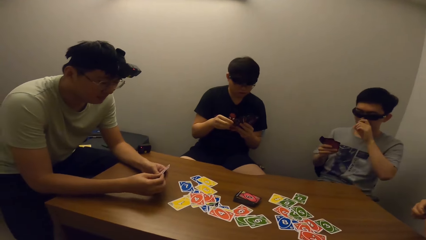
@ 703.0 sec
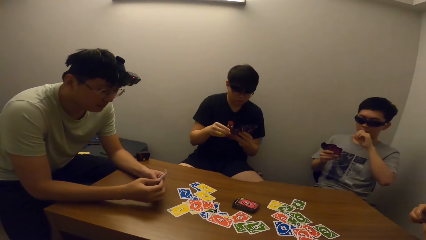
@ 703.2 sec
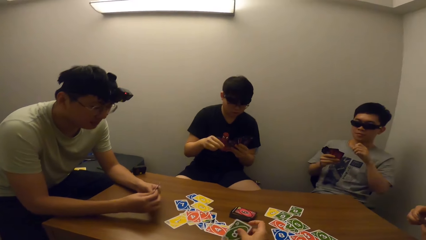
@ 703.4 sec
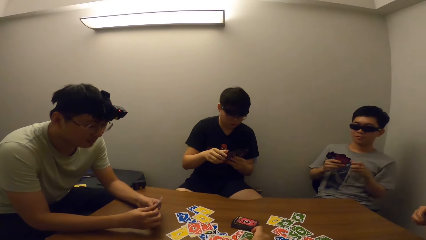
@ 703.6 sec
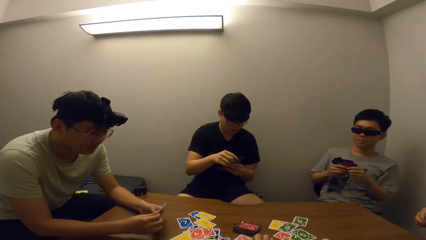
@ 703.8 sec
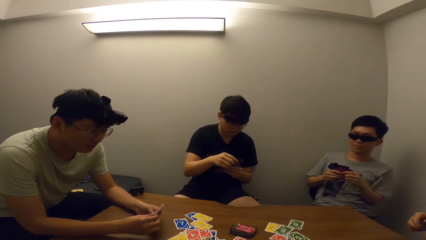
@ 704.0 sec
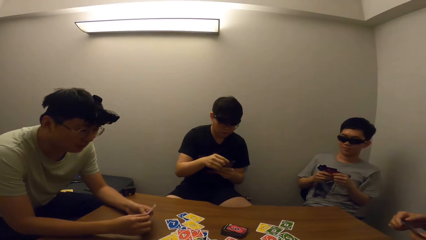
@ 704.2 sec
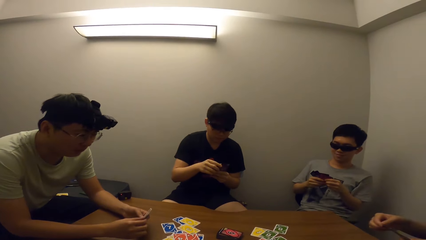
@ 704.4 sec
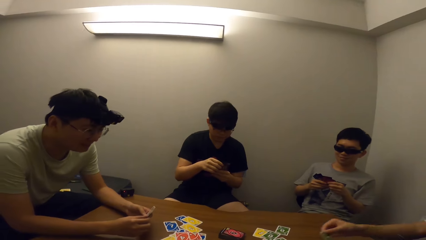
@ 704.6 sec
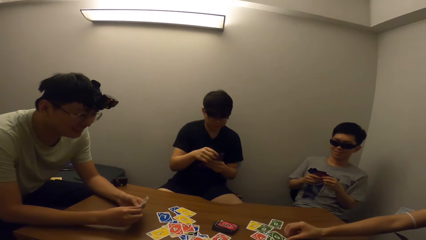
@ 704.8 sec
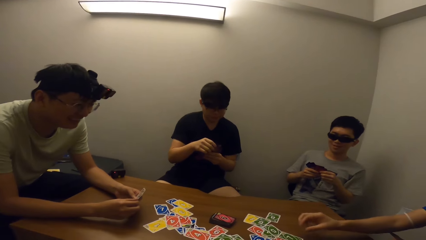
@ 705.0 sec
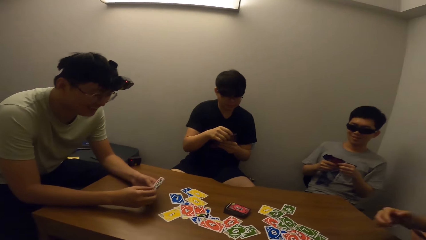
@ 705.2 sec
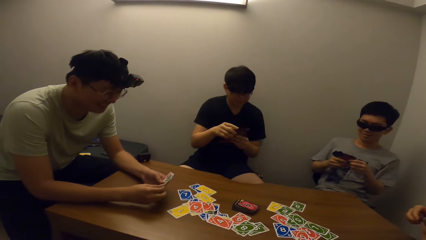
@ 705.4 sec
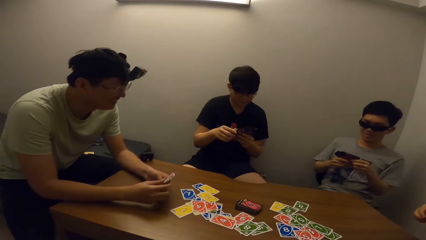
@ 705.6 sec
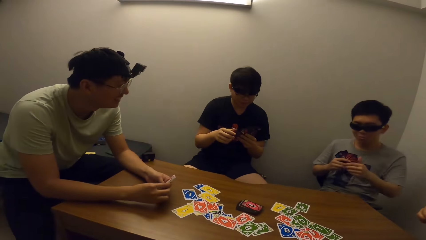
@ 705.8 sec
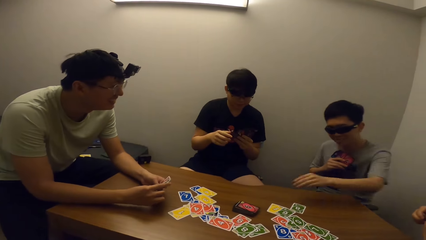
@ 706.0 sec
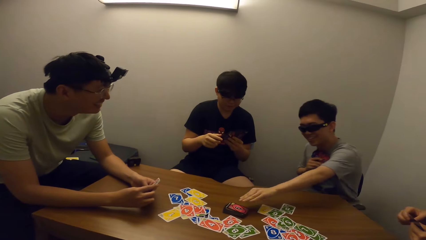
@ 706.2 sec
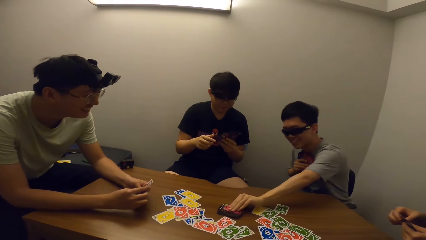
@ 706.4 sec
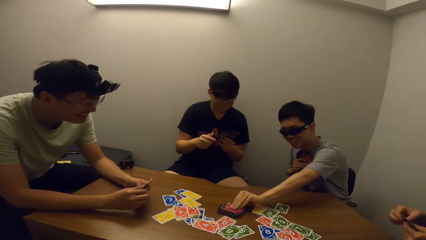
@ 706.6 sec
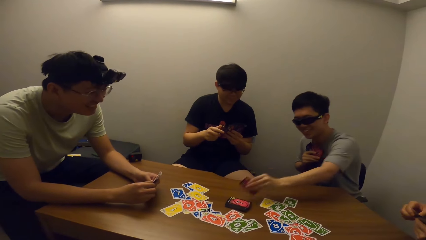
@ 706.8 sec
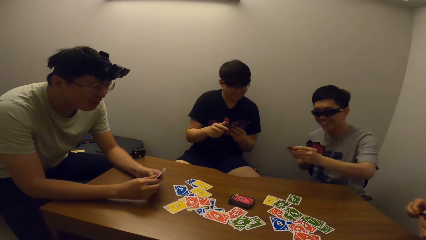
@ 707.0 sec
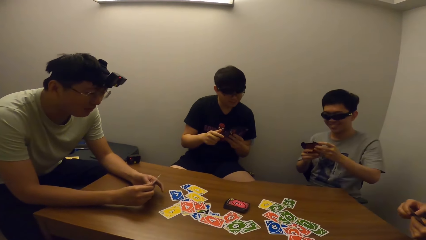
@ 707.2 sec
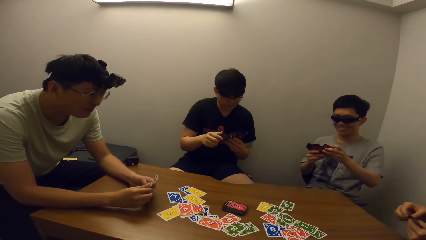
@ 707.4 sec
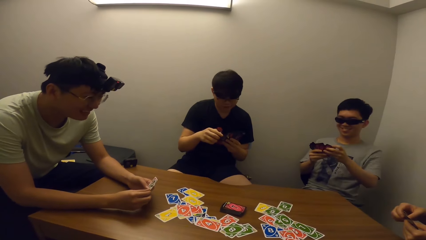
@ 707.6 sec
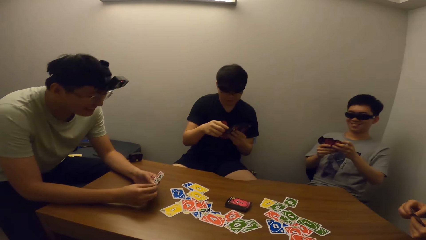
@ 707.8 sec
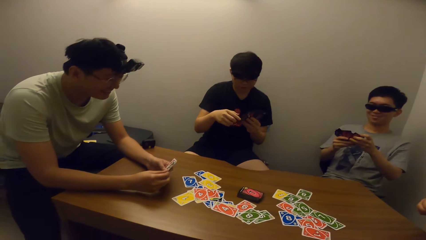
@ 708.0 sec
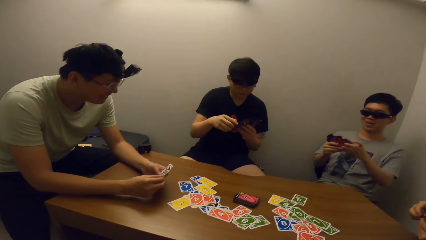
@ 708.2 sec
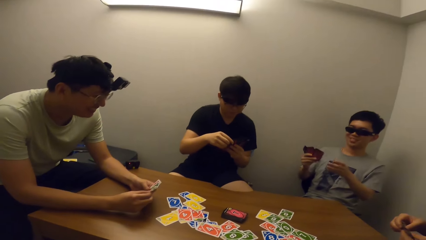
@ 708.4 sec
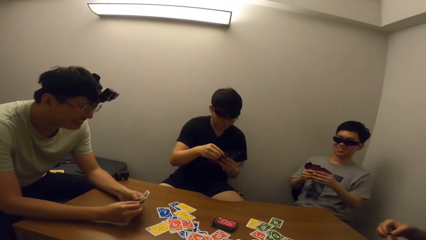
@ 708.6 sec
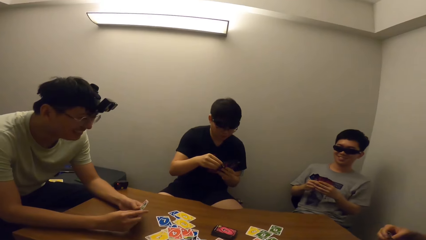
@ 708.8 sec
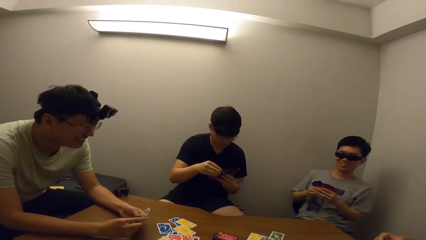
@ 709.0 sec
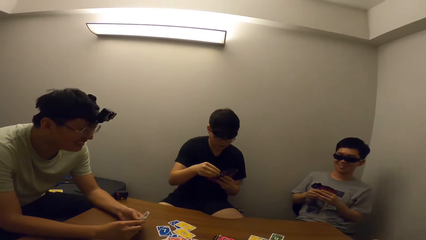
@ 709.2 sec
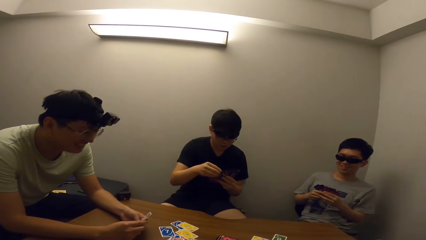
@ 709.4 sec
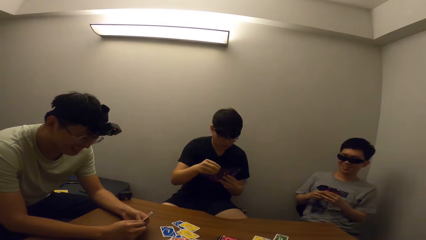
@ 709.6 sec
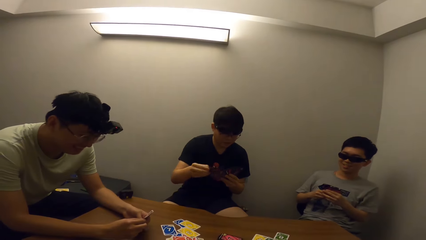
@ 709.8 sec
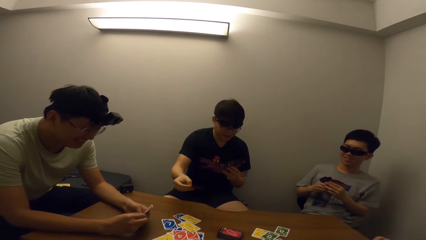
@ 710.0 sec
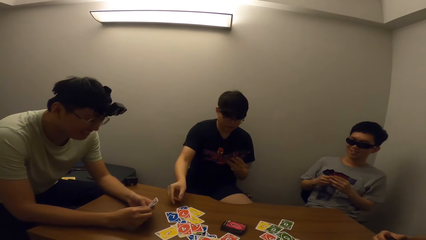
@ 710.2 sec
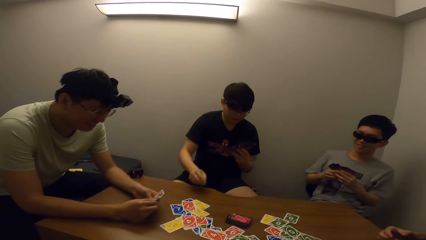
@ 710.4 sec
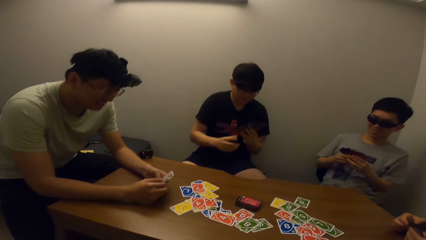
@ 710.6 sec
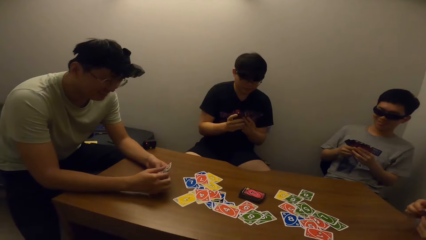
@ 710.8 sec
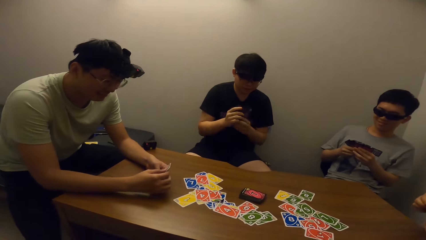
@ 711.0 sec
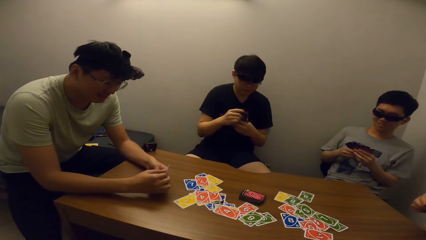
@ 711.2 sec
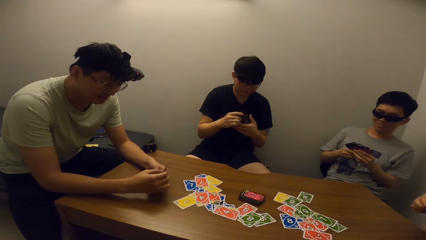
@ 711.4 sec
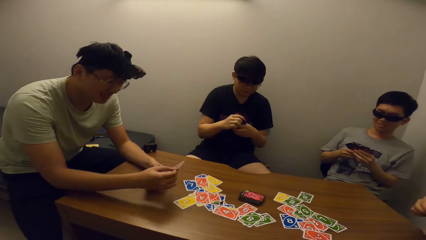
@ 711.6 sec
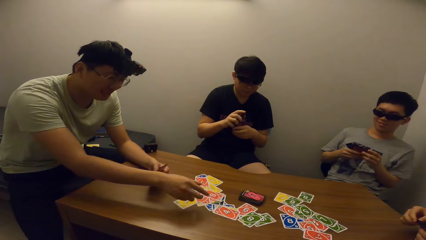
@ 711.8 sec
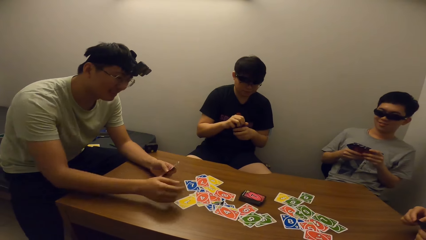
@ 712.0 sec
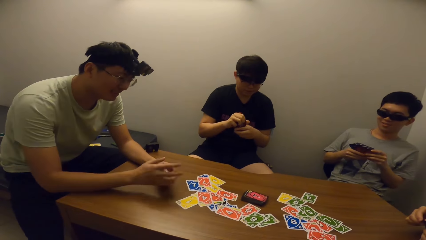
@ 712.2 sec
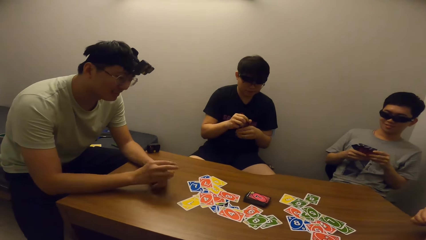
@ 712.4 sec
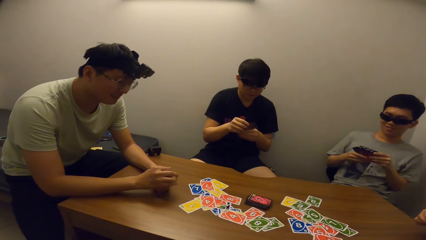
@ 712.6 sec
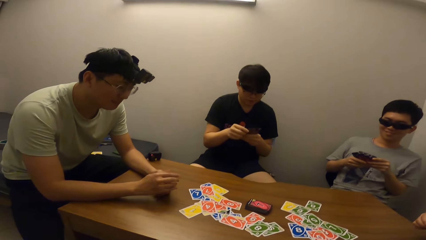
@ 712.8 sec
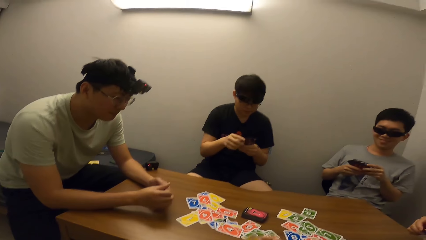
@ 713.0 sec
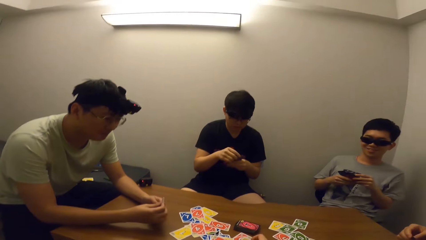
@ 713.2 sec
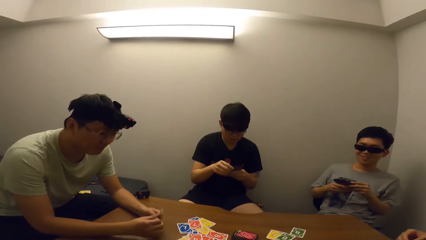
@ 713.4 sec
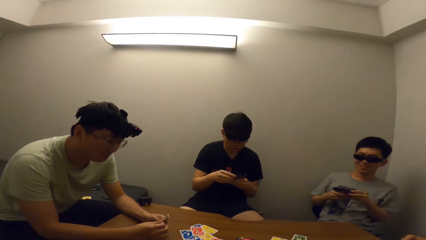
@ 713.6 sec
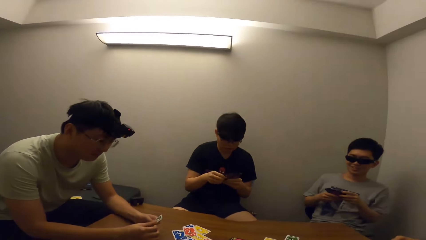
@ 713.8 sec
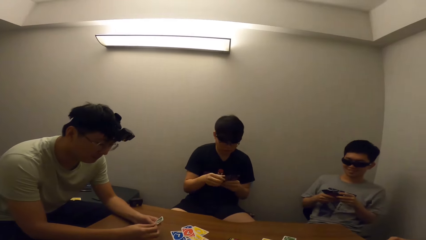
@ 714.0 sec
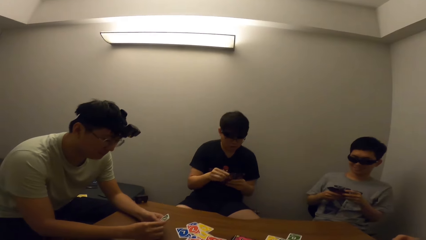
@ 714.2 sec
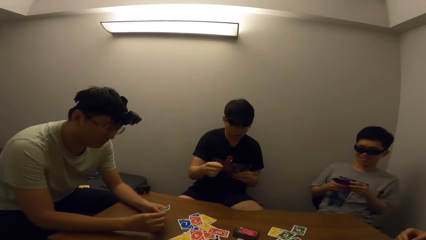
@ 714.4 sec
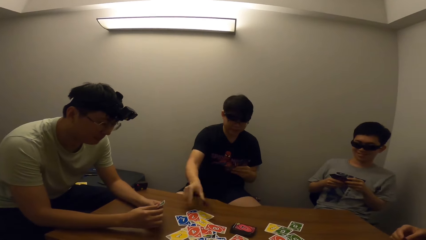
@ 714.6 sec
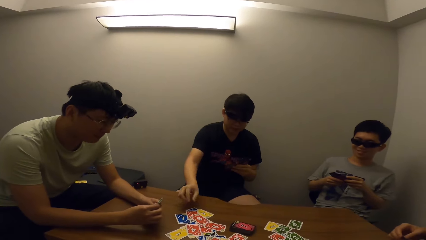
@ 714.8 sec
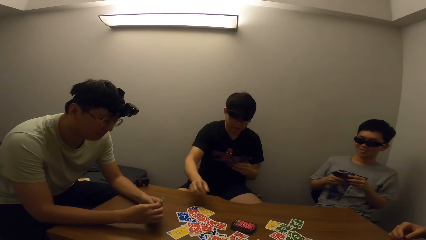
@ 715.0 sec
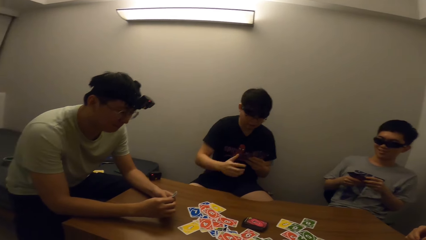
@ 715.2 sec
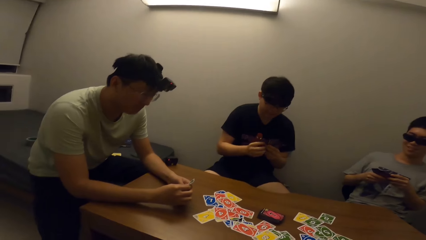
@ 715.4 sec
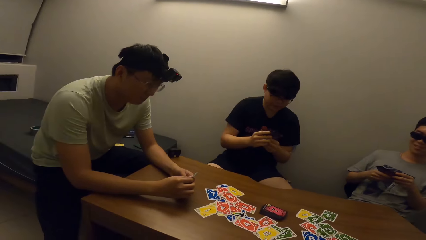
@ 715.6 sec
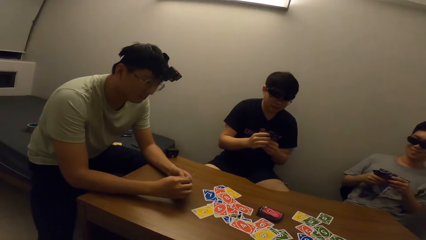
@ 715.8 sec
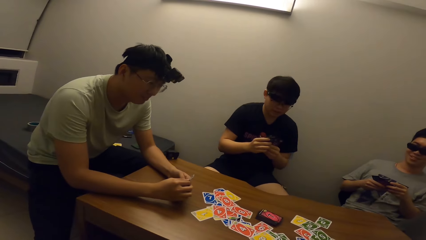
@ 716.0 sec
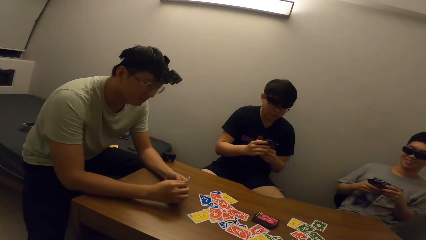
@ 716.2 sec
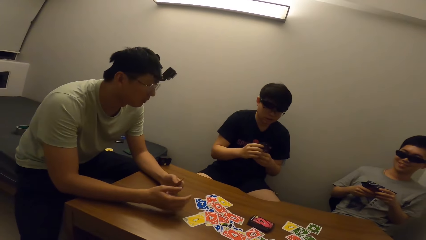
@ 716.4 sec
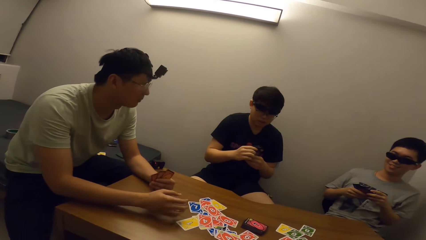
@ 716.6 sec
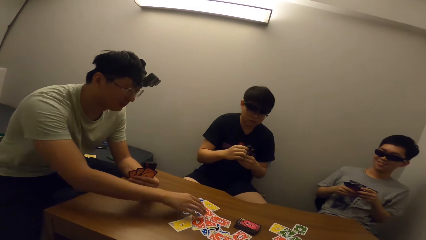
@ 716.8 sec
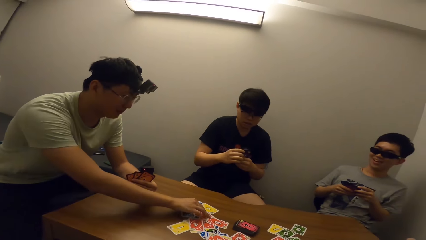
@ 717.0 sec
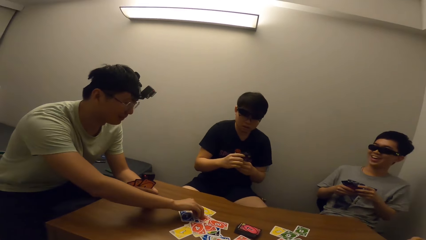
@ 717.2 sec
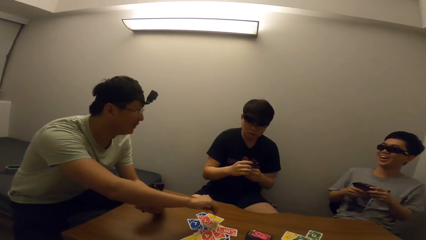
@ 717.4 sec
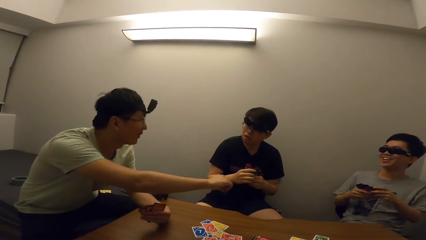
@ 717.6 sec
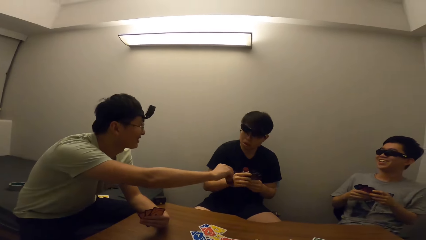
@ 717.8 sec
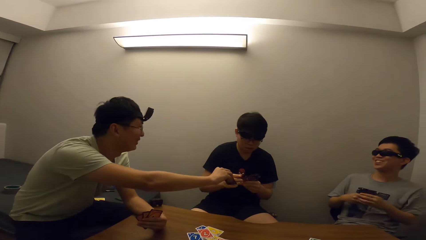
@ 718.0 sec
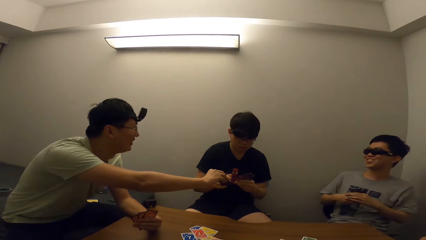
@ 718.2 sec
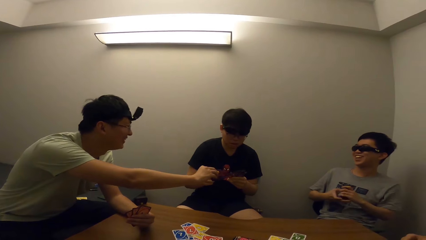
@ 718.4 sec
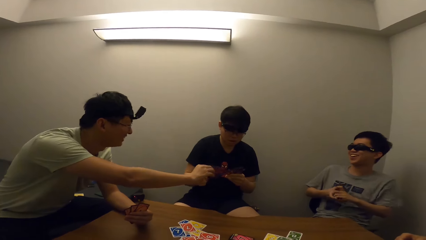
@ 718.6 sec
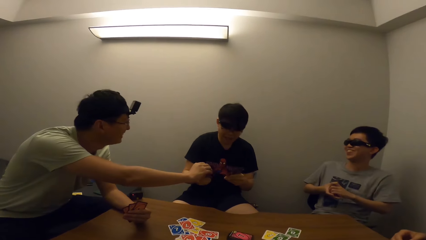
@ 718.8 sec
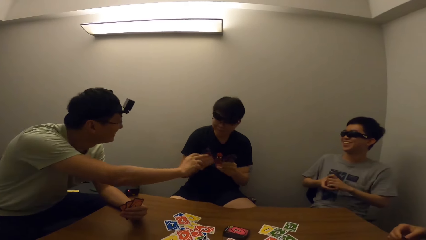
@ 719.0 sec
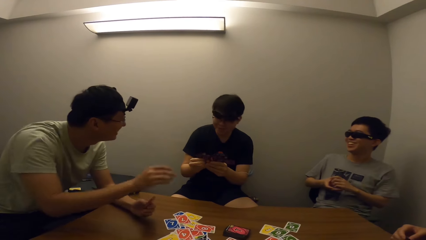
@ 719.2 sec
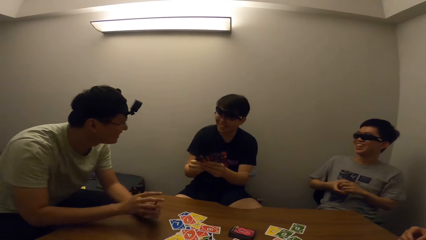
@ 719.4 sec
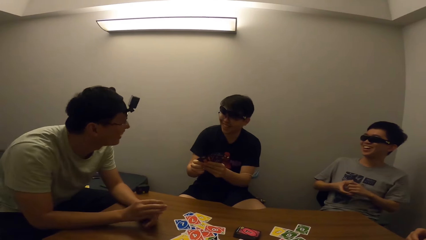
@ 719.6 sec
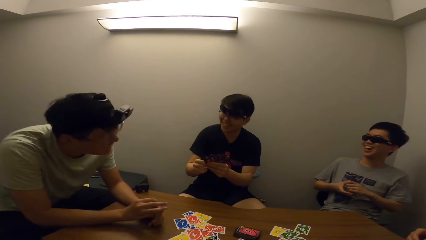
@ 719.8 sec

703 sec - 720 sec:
A boy places a card on the table. The camera wearer places a card on the table. A man places a card on the table. The boy picks a card from the deck. Another man places a card on the table. A third man places a card on the table. The second man places a card on the table. The third man picks a card and gives a card to the second man.
